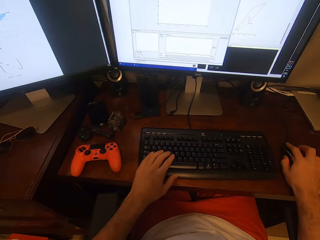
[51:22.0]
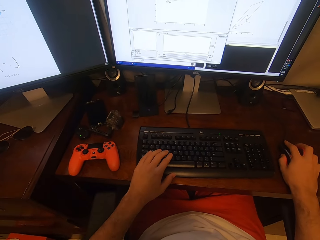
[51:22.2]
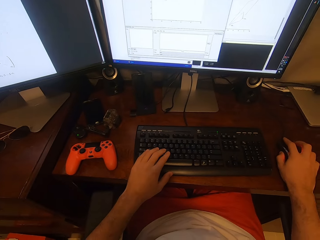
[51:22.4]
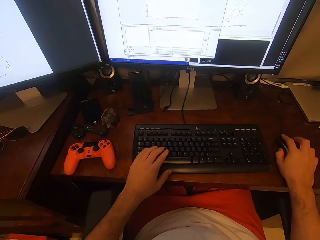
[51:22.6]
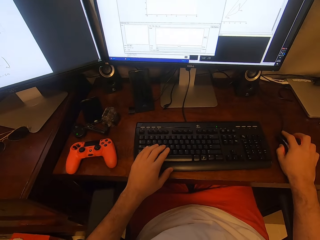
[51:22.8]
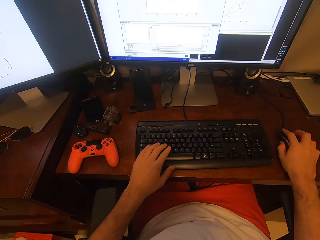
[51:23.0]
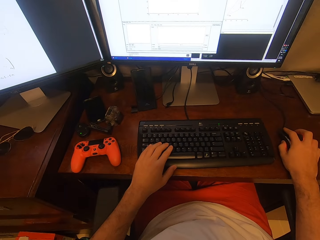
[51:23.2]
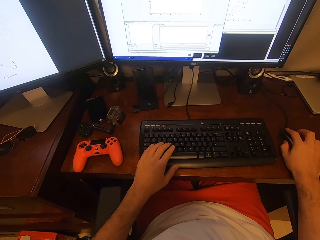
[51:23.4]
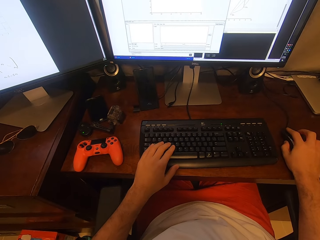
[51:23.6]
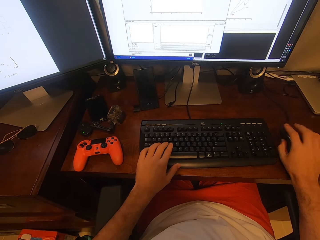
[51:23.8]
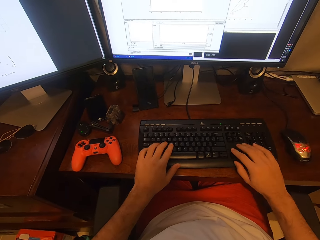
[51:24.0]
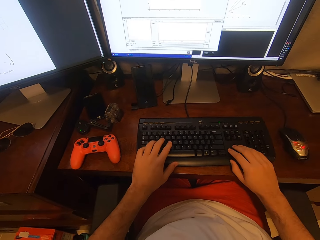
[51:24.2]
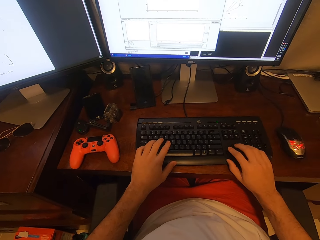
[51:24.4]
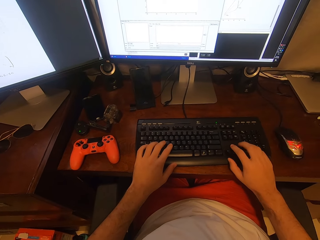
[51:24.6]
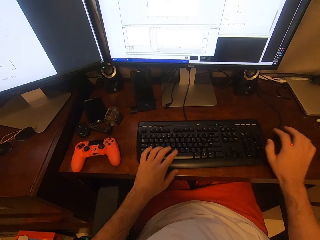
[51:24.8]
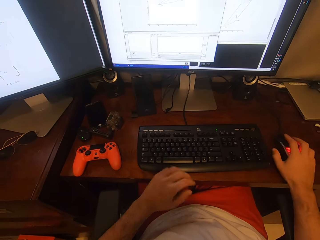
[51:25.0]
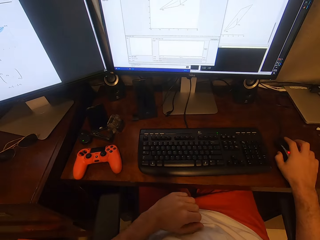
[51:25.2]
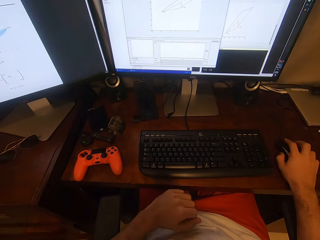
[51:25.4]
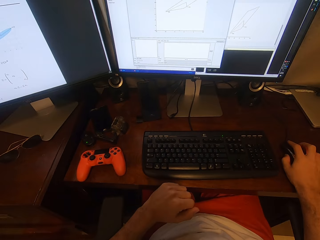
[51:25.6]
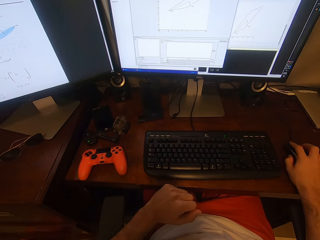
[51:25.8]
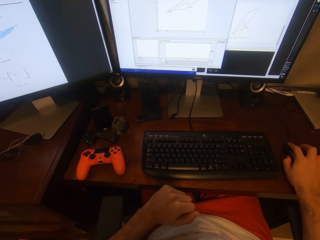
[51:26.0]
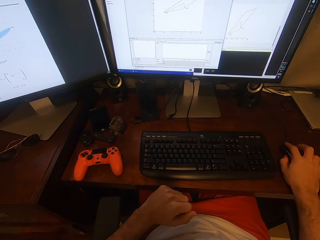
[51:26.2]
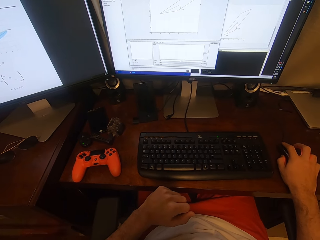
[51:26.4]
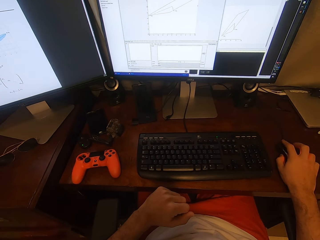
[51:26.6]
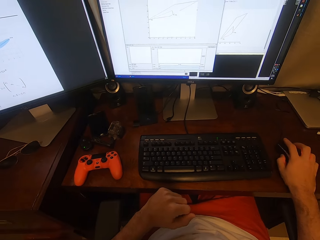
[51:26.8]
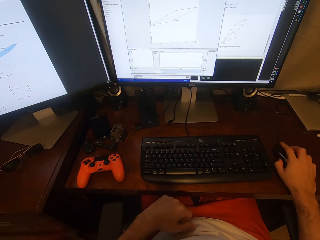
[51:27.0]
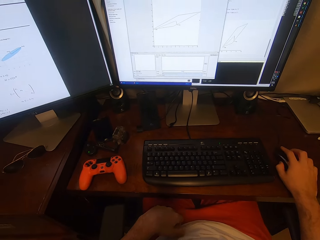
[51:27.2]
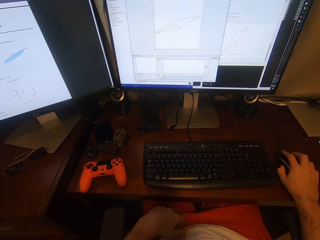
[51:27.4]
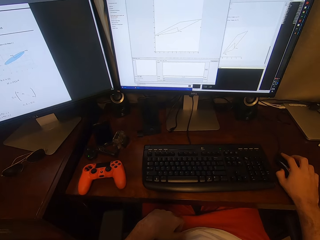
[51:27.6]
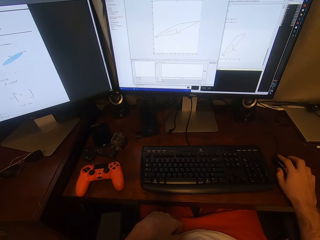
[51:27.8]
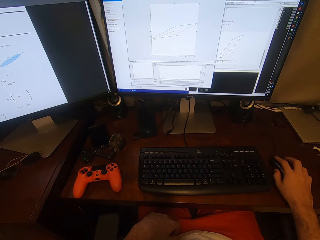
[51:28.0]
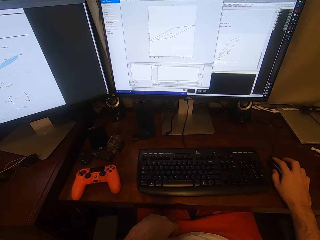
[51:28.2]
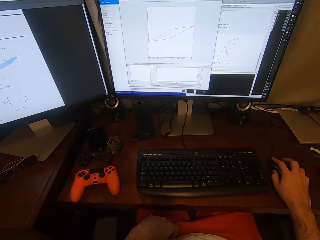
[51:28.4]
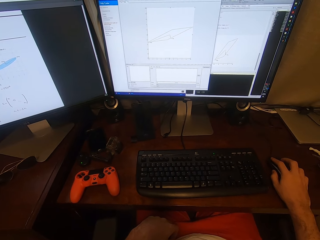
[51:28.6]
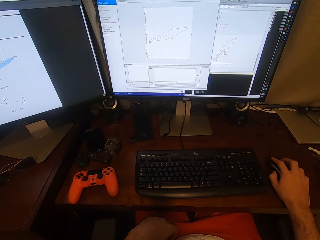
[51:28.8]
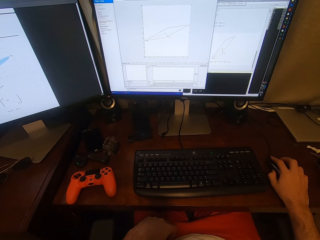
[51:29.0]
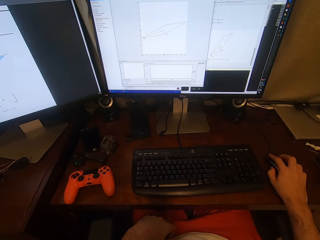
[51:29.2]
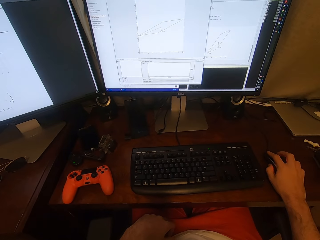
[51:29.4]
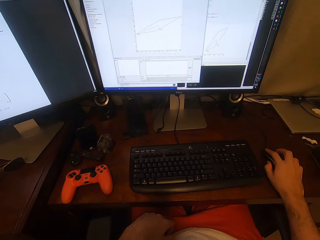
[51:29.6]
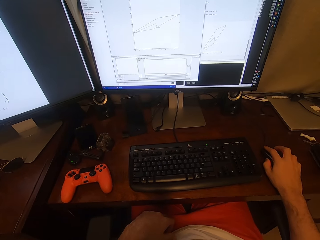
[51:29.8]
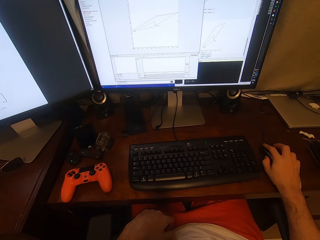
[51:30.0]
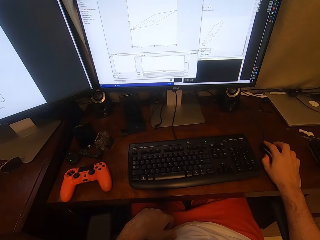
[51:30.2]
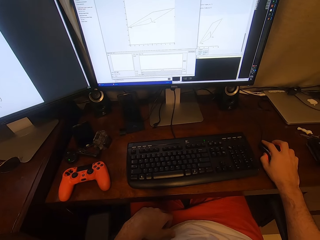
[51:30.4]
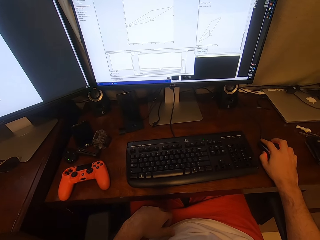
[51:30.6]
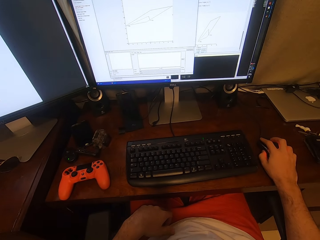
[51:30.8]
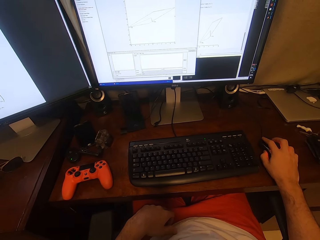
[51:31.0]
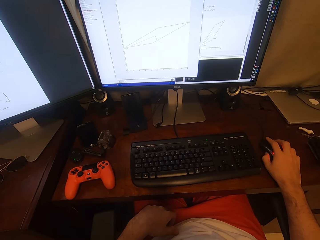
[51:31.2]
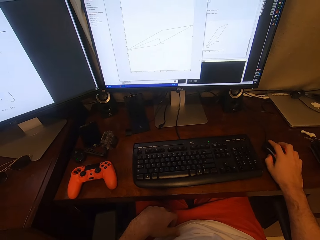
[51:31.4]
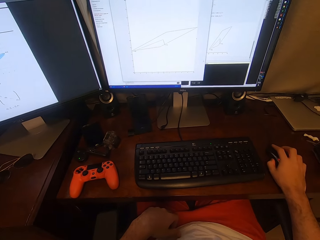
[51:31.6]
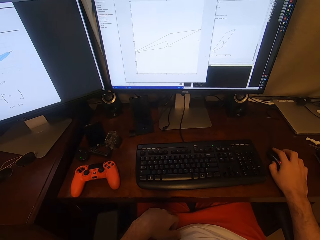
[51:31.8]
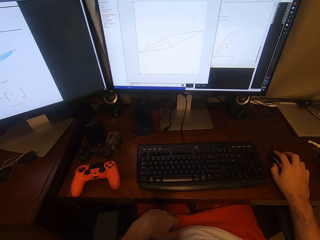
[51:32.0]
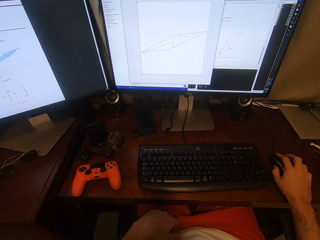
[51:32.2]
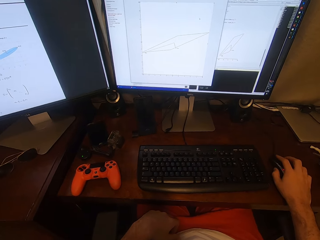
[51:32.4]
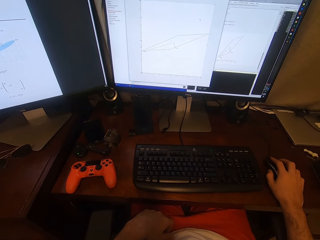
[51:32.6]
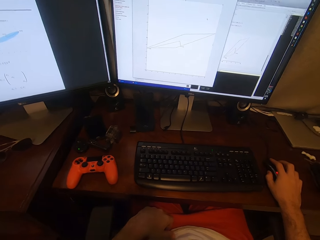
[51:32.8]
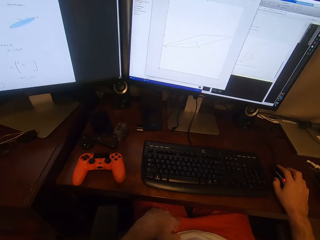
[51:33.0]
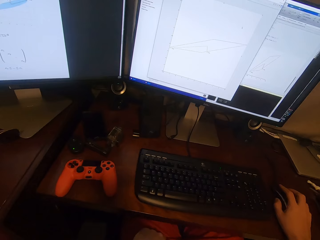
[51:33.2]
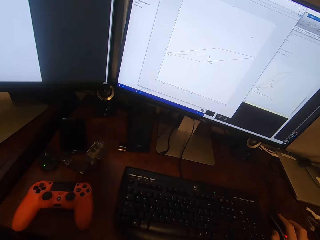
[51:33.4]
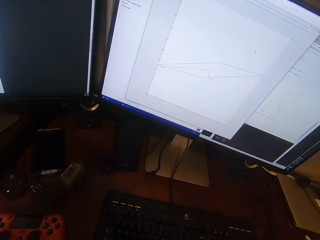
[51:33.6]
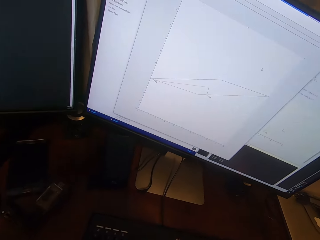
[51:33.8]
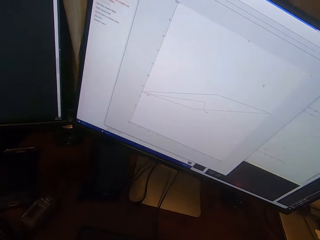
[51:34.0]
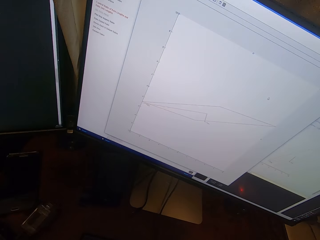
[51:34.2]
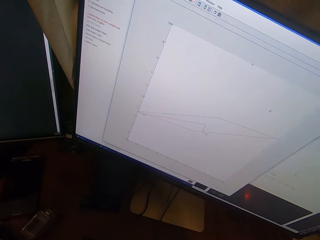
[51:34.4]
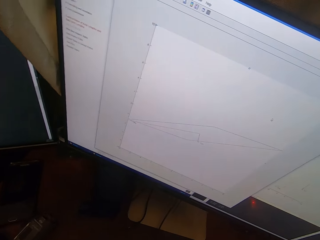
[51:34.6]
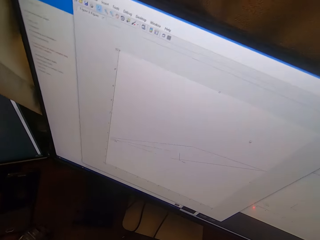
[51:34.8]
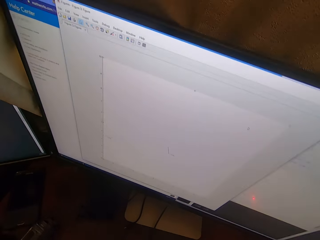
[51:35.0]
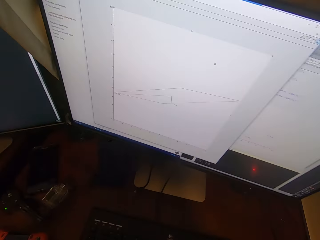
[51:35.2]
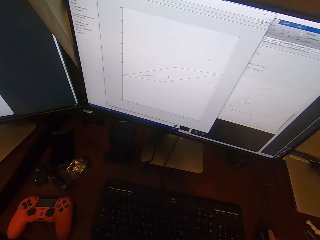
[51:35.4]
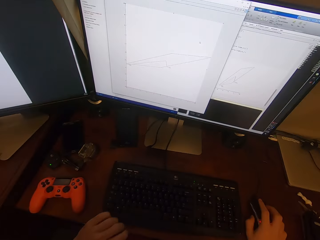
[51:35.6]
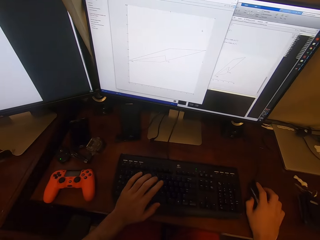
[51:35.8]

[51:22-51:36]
The camera wearer clicks on the mouse. They press the keyboard. They click on the mouse. They click on the mouse again.

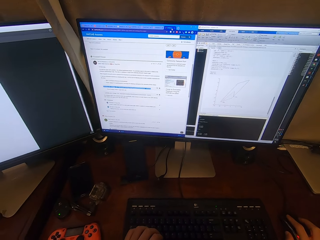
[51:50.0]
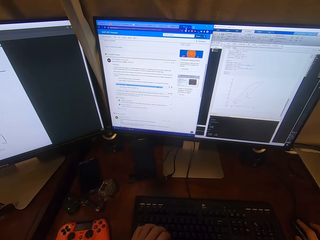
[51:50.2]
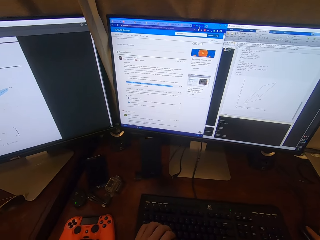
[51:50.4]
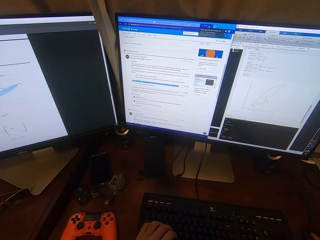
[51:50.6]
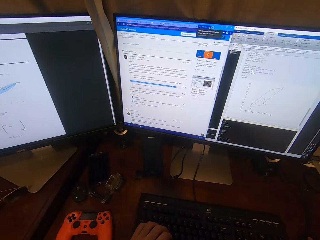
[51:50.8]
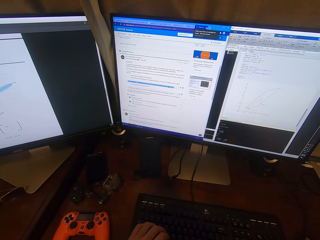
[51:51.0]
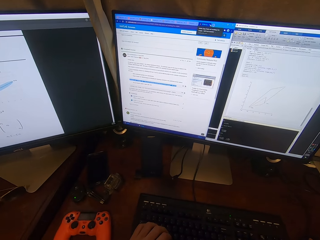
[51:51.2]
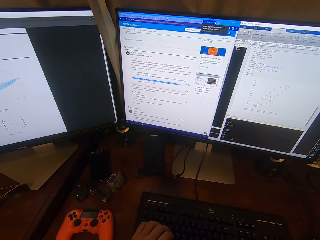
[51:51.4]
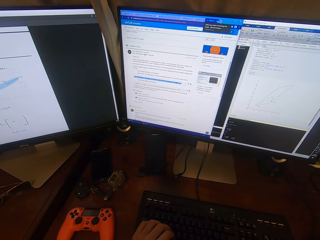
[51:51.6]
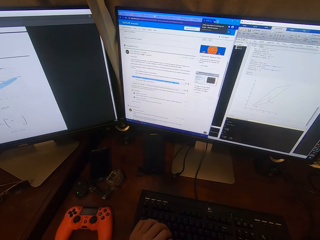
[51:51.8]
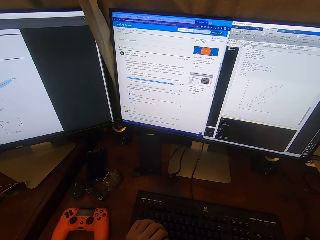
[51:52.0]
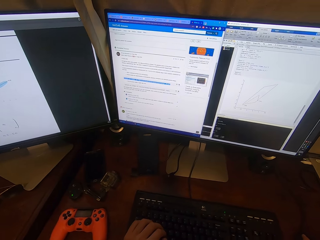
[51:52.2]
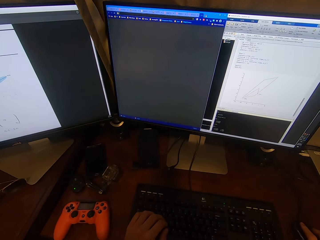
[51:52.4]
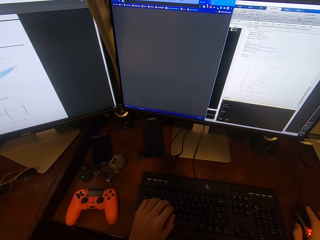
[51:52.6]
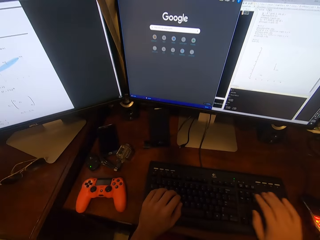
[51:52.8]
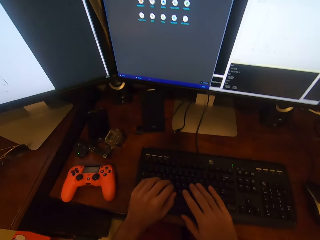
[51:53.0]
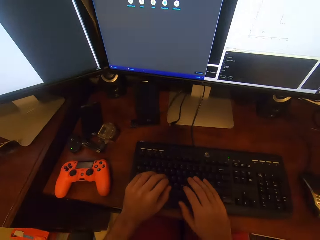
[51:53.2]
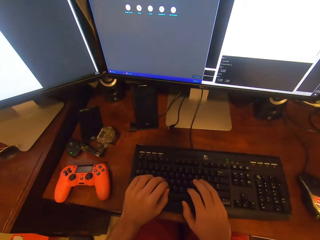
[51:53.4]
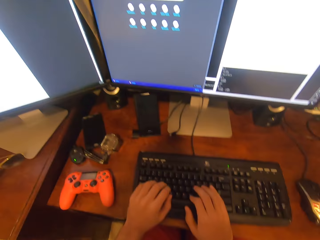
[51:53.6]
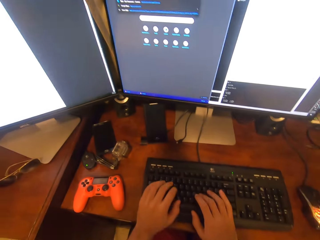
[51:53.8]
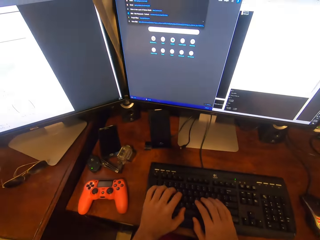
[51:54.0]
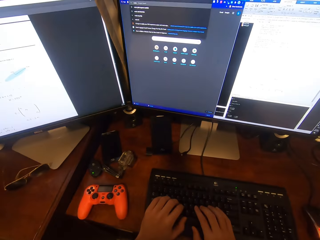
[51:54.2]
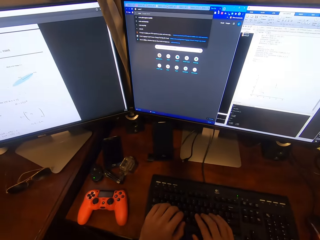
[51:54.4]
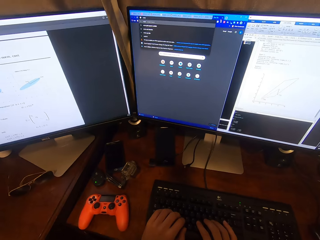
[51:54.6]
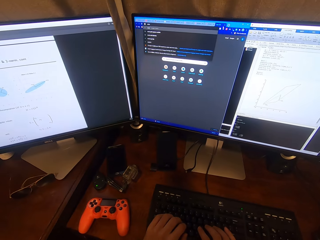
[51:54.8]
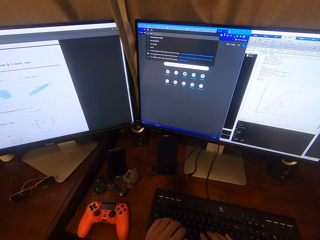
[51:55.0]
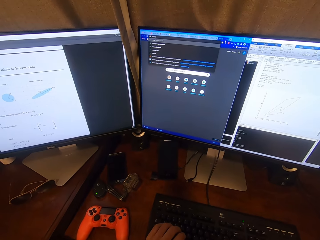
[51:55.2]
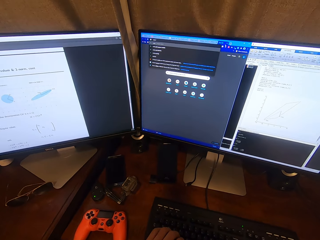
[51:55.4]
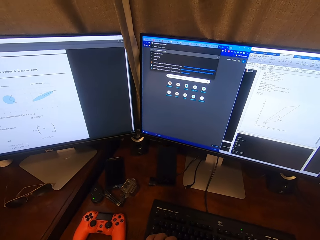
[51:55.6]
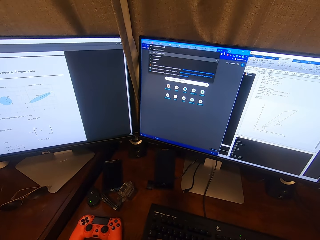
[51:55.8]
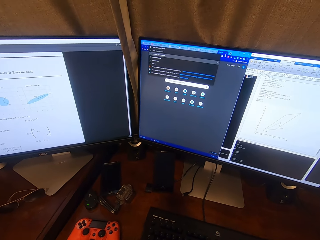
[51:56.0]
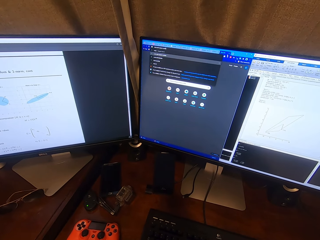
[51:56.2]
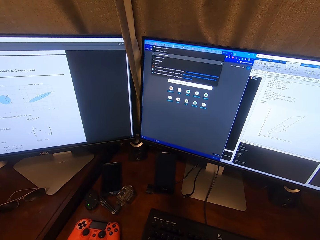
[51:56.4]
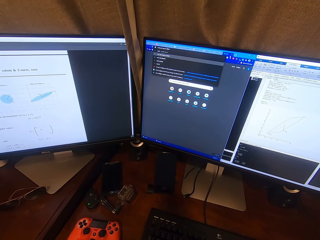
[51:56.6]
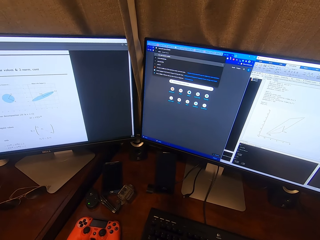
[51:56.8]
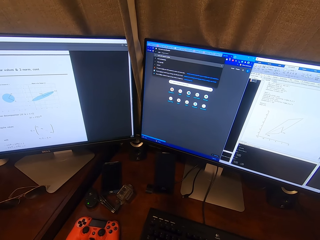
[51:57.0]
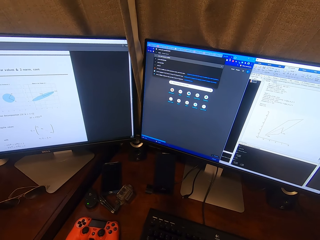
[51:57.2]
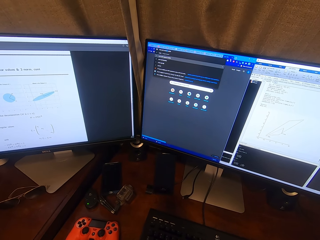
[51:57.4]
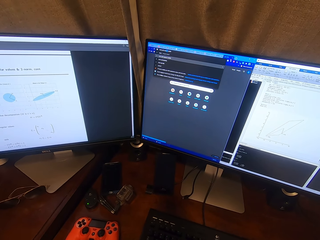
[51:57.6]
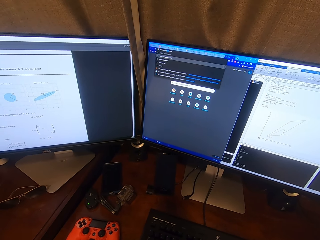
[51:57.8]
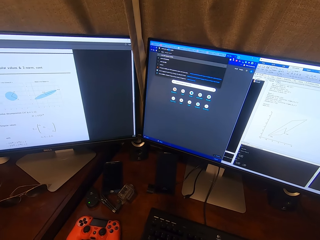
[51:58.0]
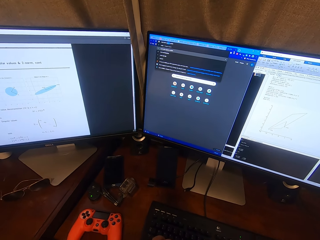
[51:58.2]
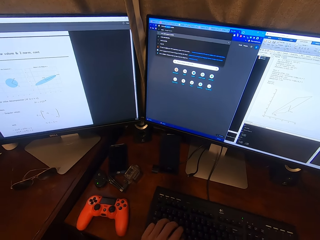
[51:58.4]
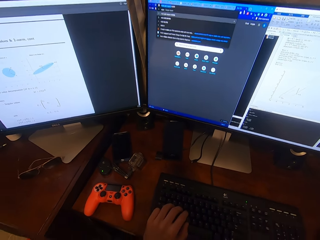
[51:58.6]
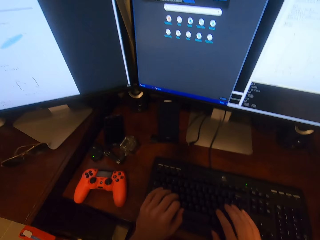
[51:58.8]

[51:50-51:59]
The camera wearer clicks on the mouse. They type on the keyboard.
